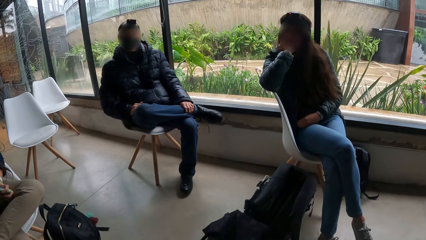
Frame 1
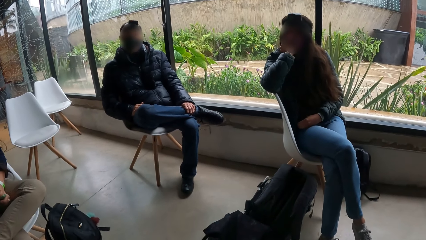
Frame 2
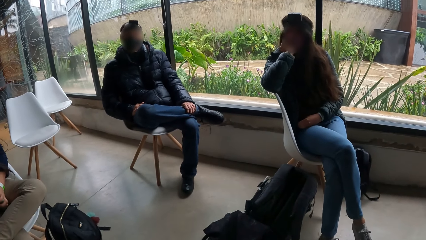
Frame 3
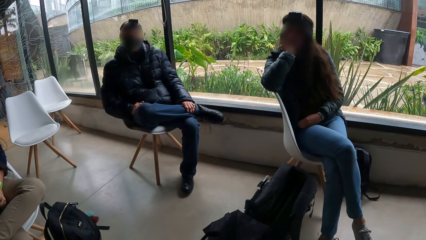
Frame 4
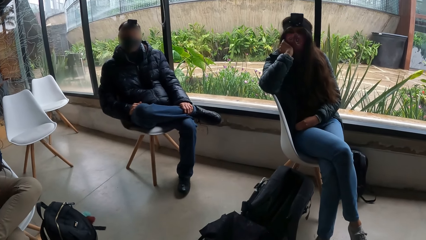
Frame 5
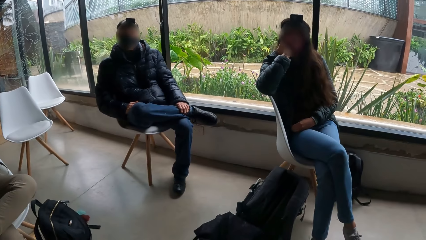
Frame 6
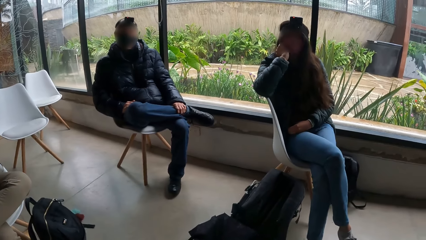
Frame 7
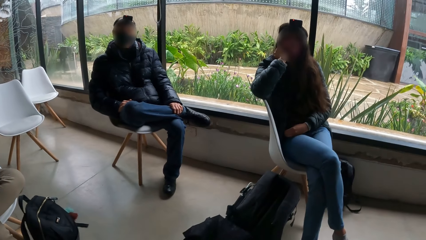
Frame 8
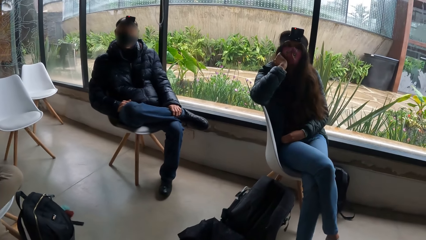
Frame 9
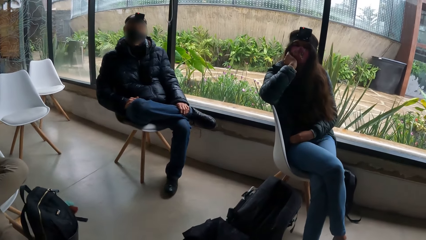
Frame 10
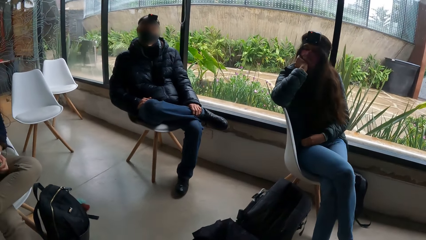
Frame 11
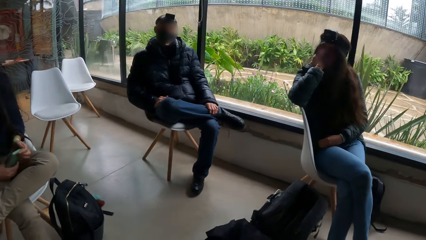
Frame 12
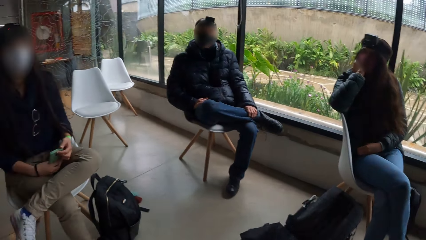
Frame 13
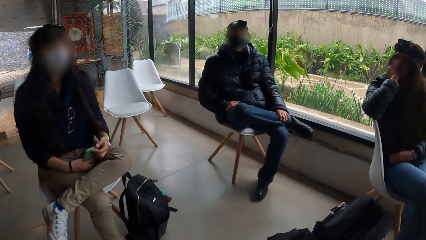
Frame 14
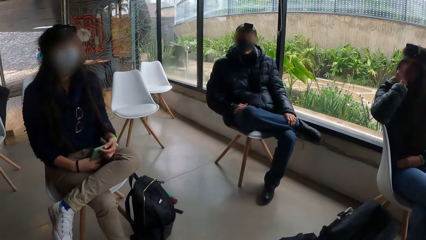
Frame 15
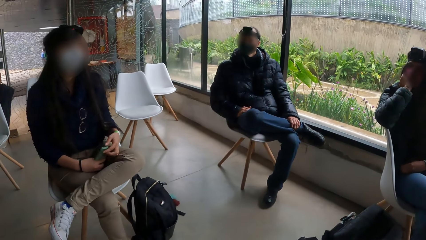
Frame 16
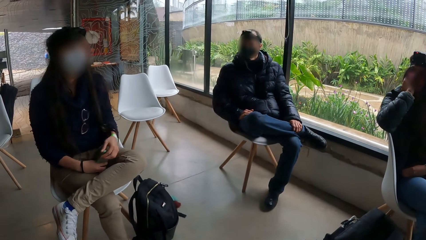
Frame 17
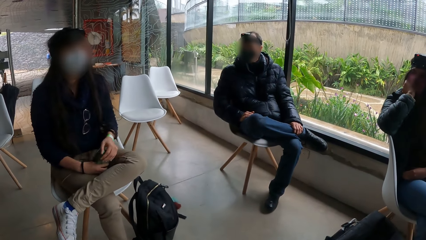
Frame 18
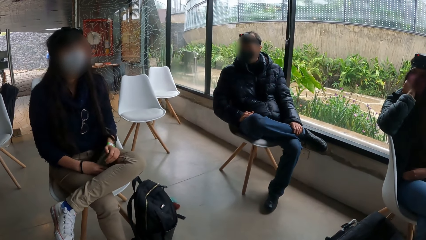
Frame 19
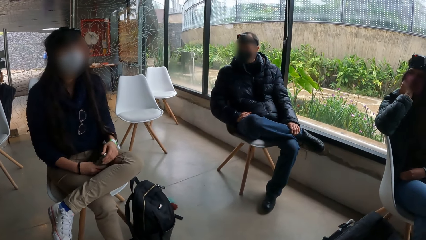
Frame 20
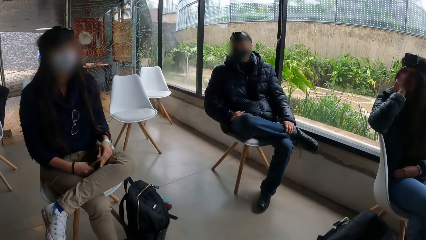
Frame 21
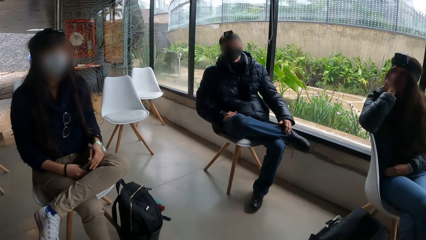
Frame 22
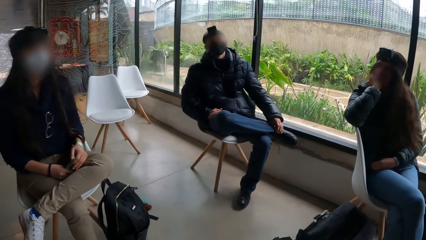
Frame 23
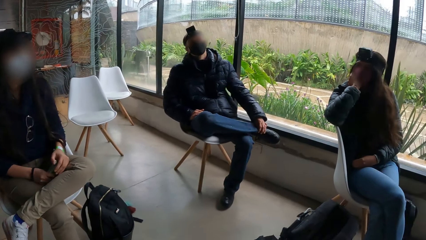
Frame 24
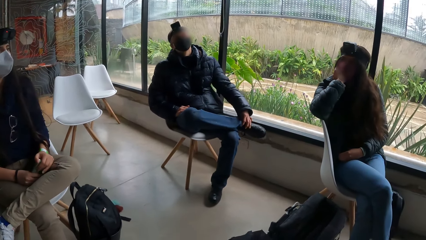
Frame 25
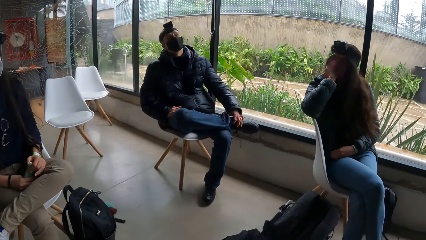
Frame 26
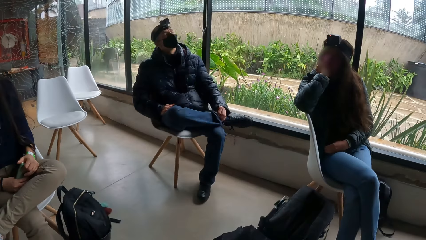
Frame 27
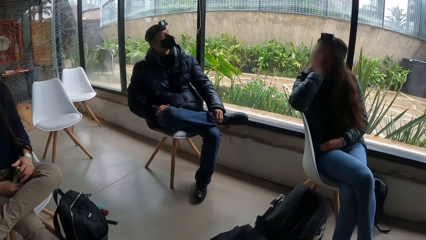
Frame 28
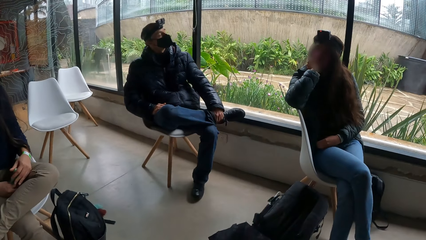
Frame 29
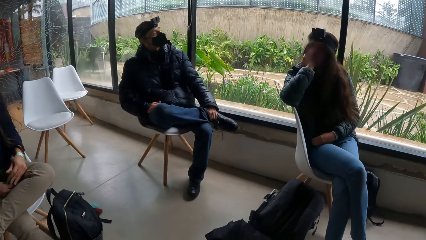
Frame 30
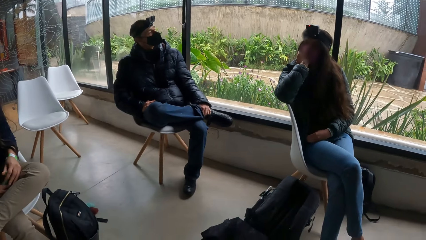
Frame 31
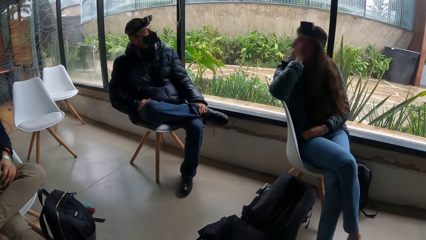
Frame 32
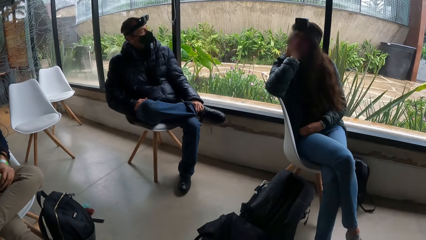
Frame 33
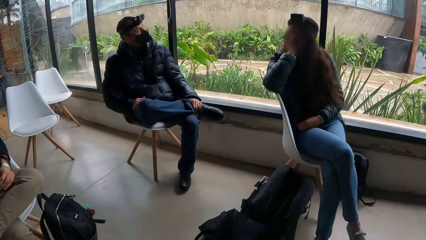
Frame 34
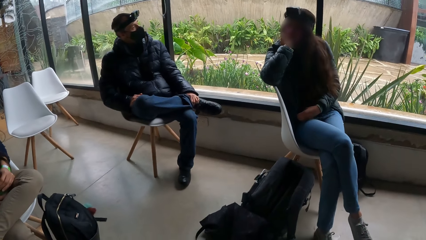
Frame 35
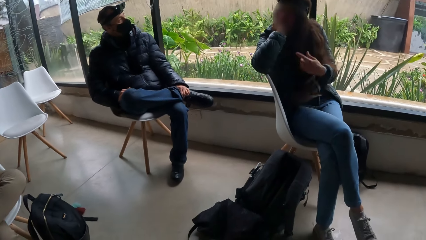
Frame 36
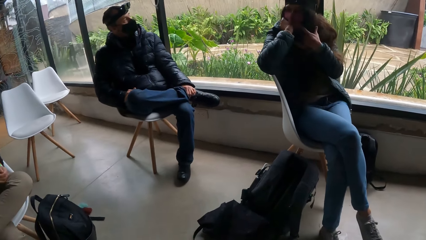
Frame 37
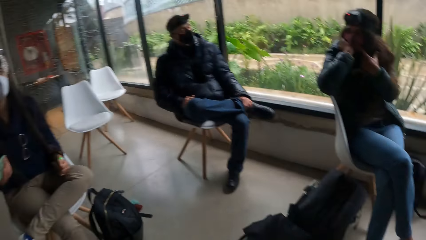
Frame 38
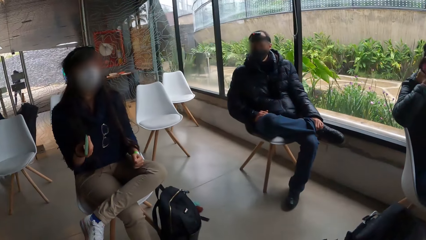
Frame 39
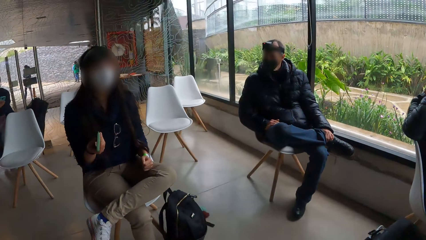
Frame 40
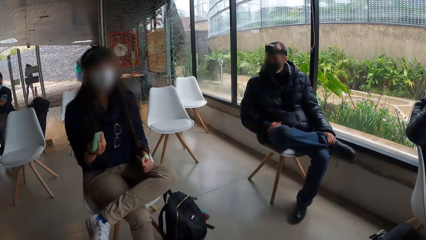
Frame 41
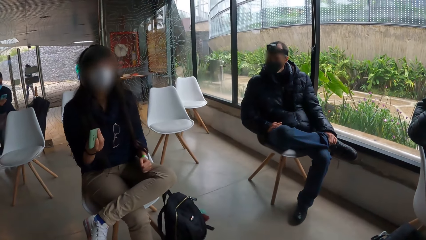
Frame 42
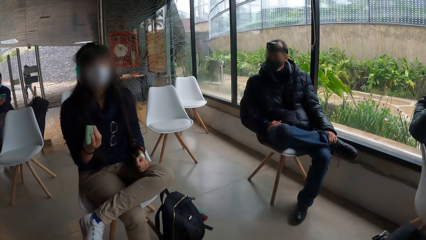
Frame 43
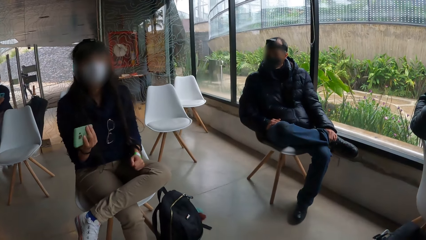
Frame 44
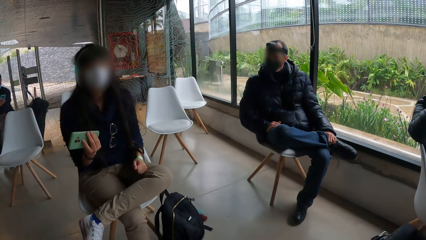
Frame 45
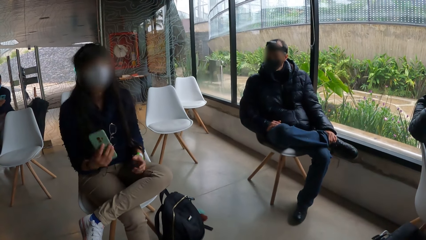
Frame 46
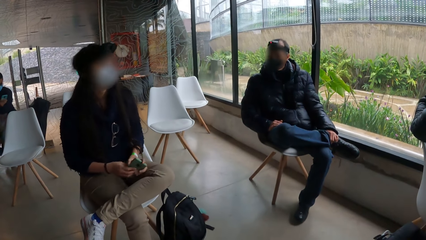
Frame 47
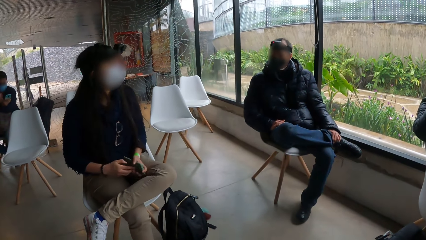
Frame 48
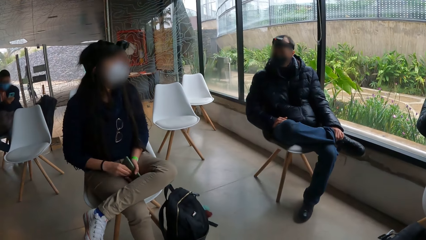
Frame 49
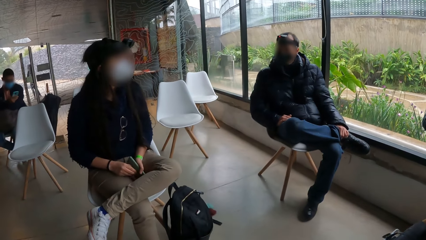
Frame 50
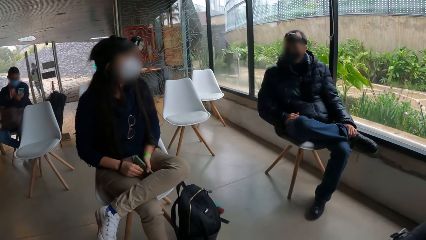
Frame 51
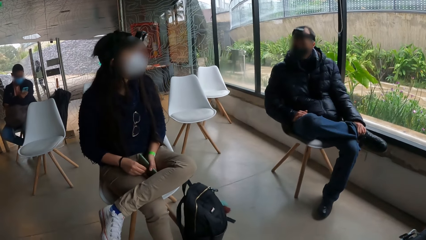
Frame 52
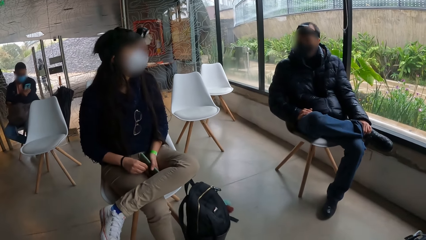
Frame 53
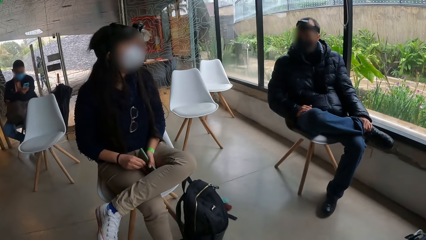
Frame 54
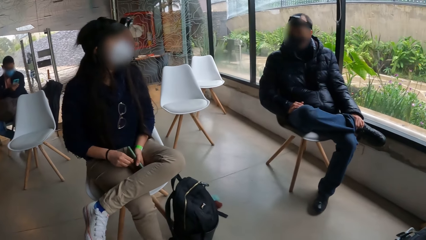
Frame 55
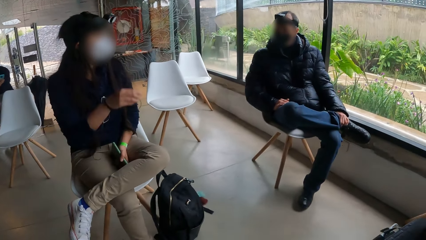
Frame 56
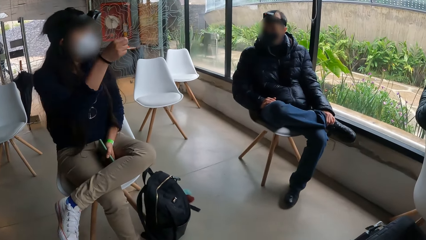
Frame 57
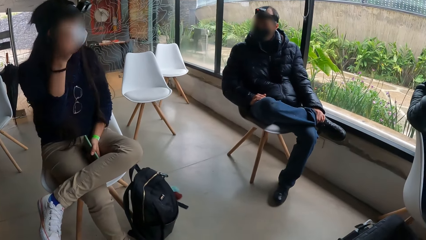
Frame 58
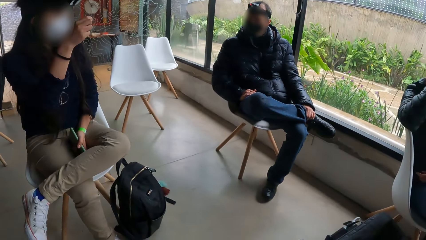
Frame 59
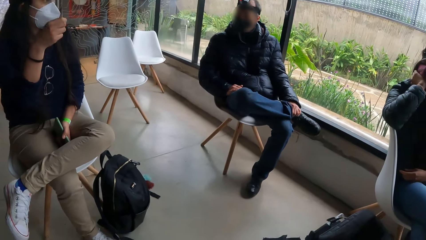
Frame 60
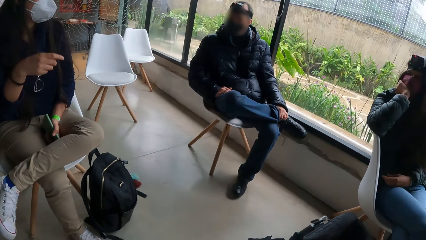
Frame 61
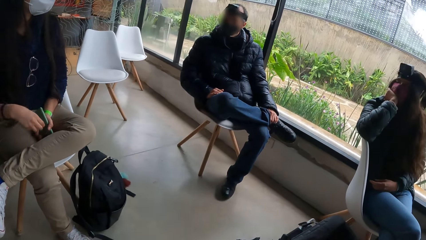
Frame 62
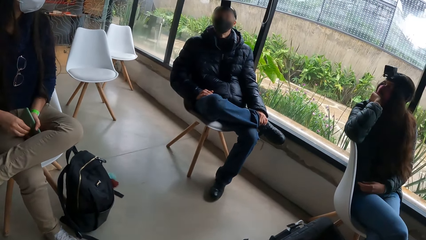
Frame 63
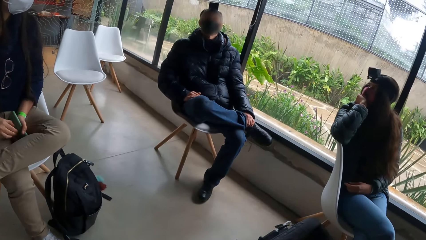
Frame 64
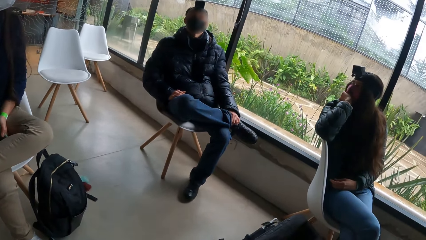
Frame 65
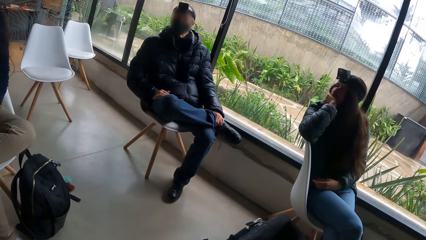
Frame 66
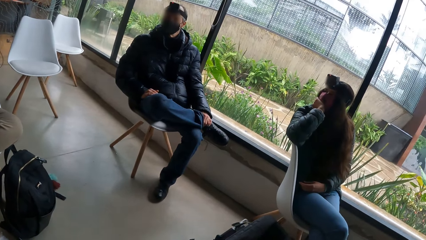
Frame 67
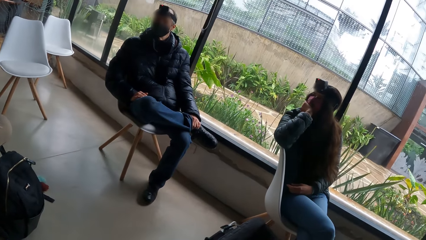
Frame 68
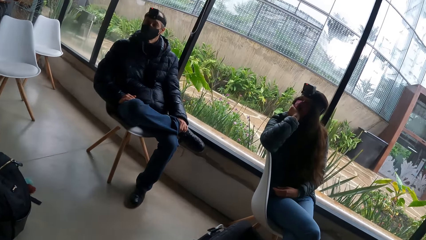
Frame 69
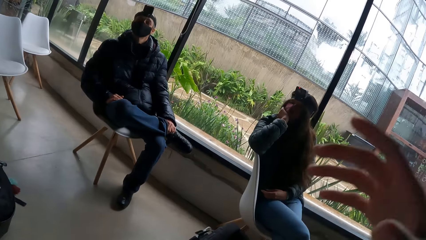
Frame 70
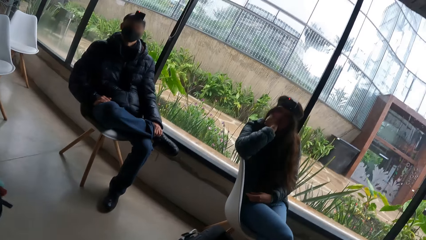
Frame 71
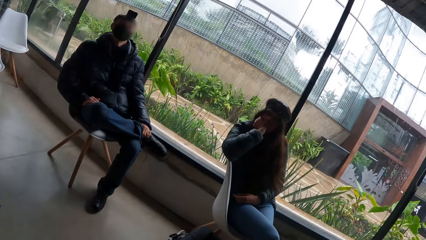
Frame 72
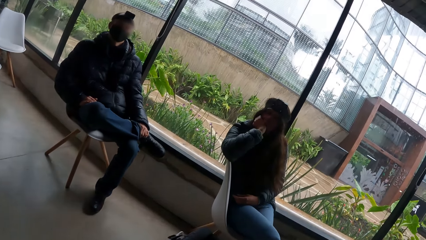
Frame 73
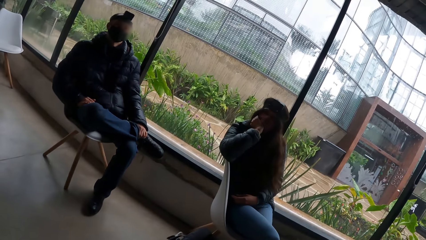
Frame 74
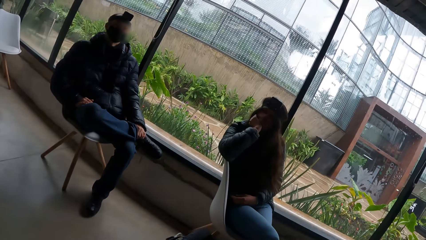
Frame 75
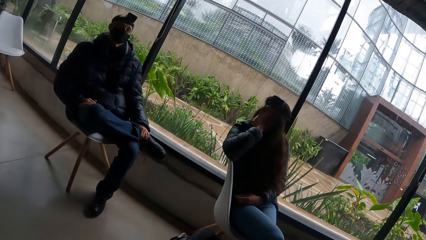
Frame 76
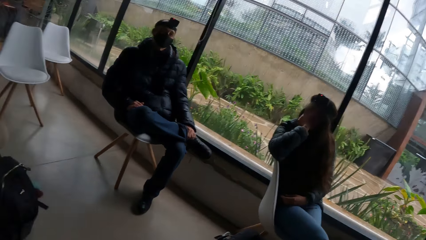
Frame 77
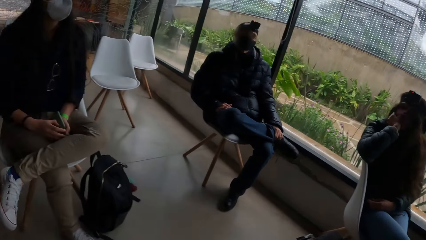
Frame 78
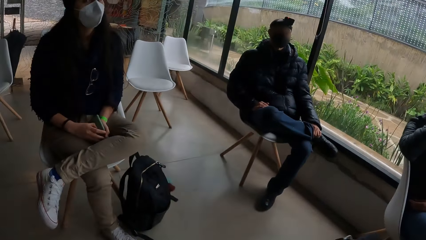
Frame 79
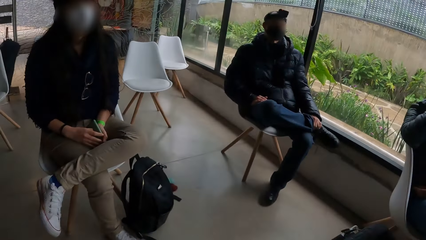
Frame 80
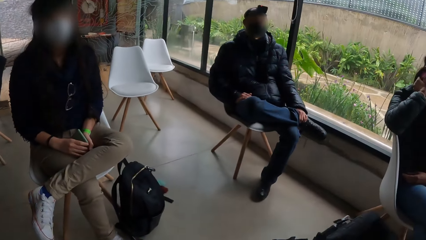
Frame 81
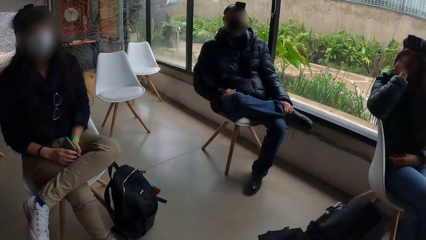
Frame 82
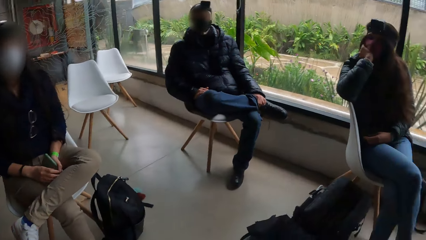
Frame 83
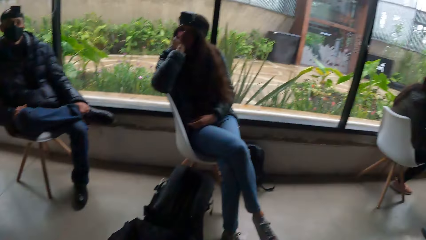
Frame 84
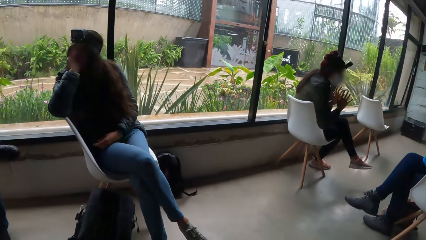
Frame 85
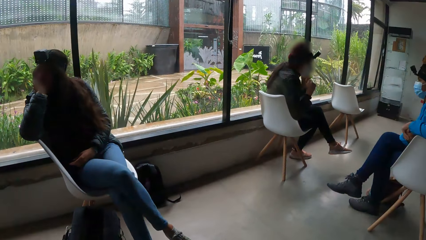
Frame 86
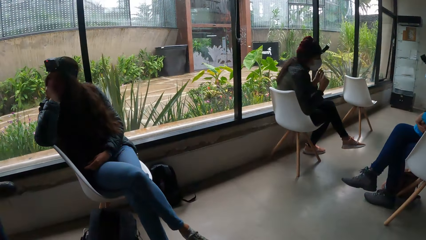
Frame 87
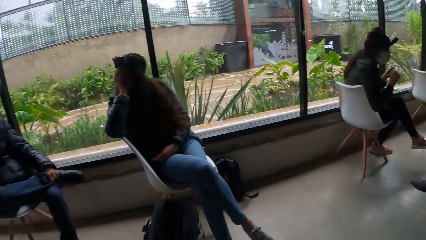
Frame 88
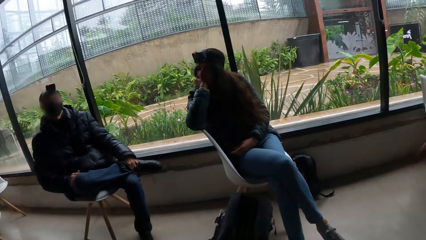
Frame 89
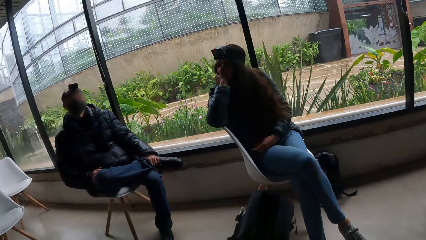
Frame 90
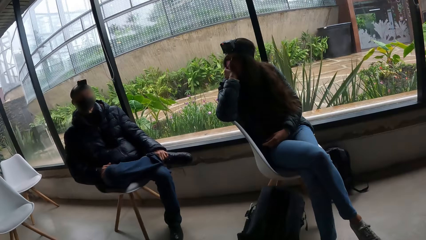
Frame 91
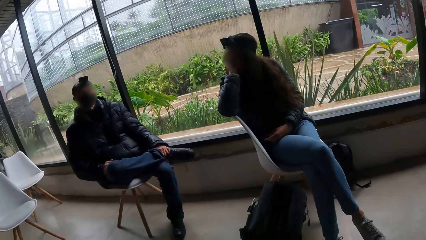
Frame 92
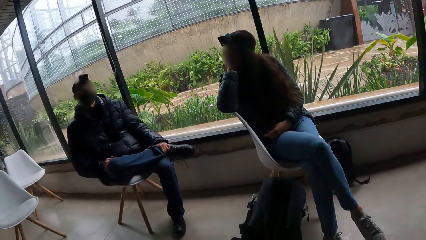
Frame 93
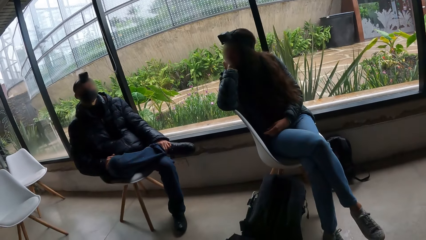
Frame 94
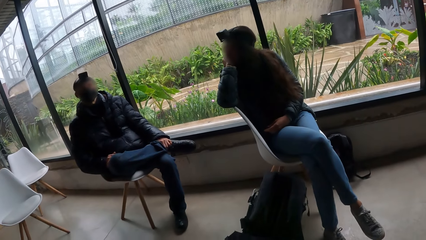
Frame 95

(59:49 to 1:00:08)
A woman holds the phone with both hands. The woman holds the phone with her right hand. The woman gestures out. The woman holds the phone with her left hand. The camera wearer gestures out.
